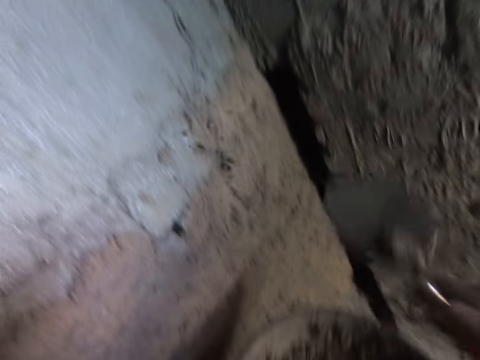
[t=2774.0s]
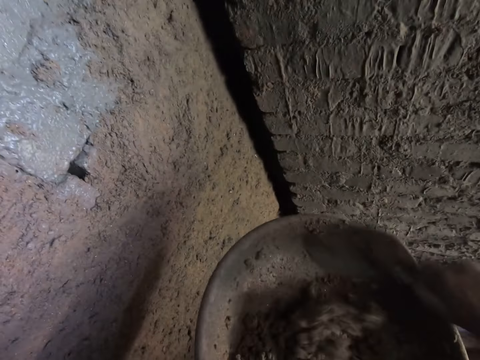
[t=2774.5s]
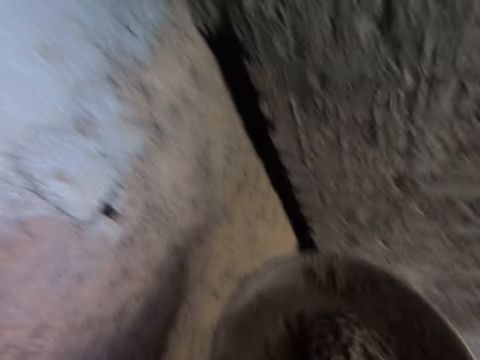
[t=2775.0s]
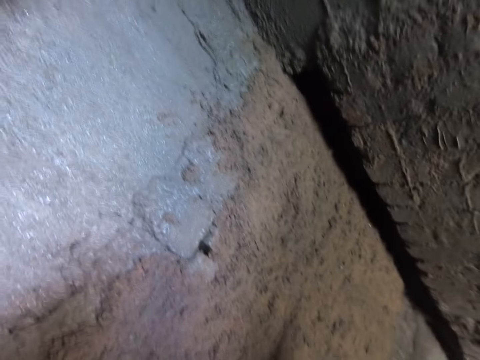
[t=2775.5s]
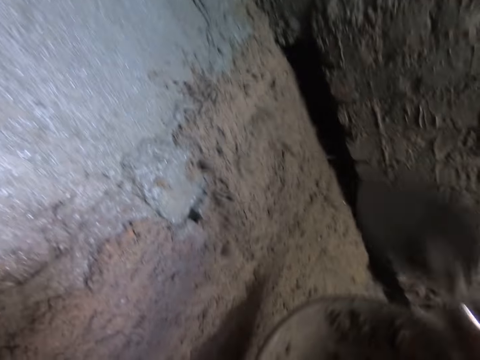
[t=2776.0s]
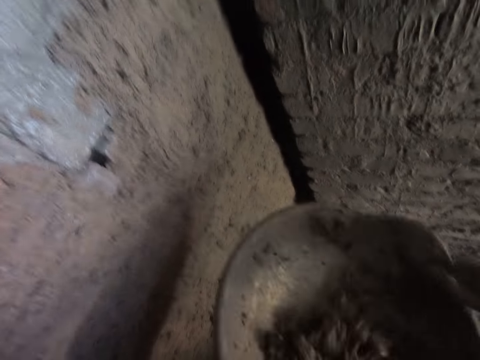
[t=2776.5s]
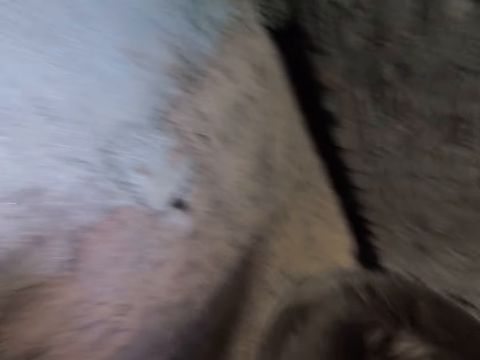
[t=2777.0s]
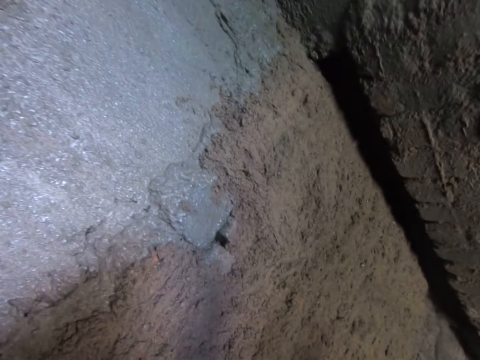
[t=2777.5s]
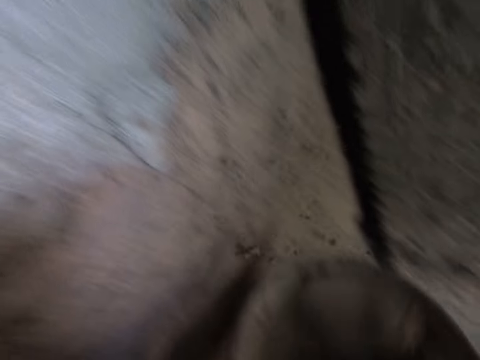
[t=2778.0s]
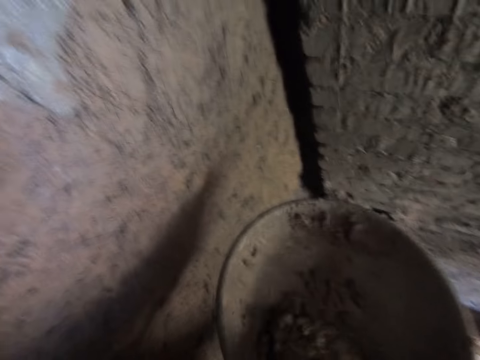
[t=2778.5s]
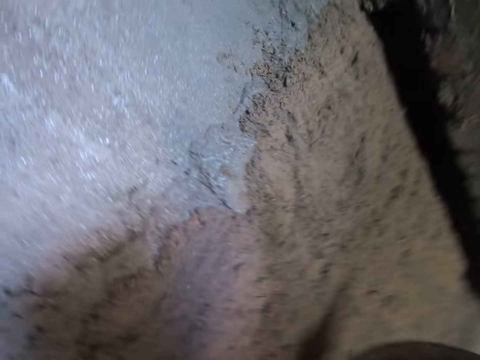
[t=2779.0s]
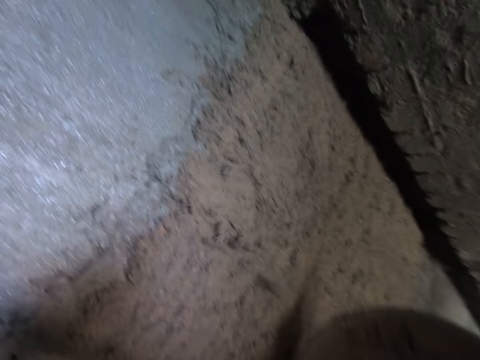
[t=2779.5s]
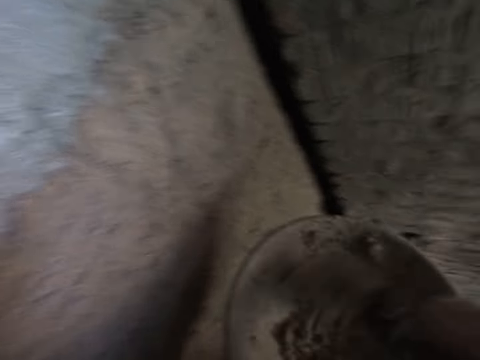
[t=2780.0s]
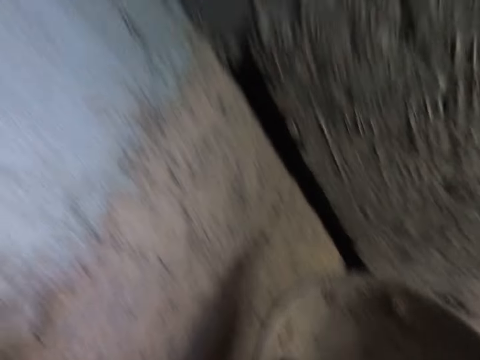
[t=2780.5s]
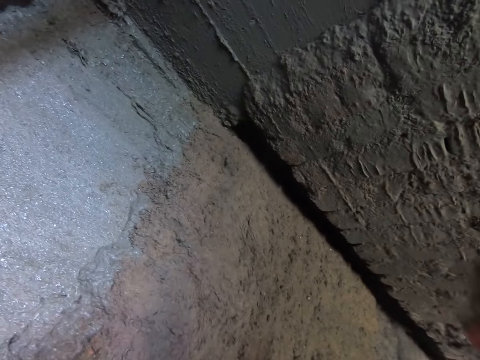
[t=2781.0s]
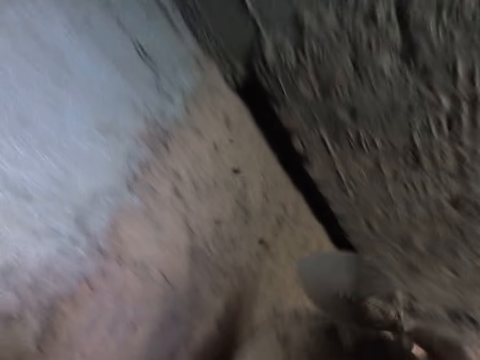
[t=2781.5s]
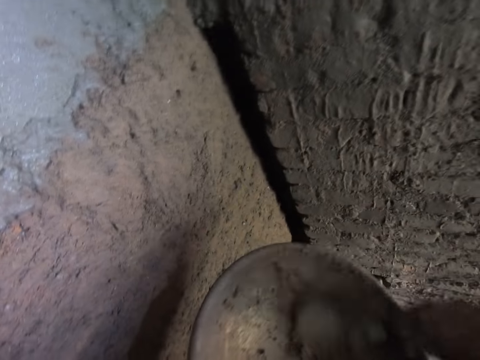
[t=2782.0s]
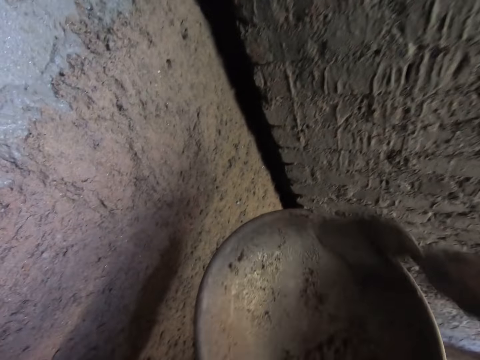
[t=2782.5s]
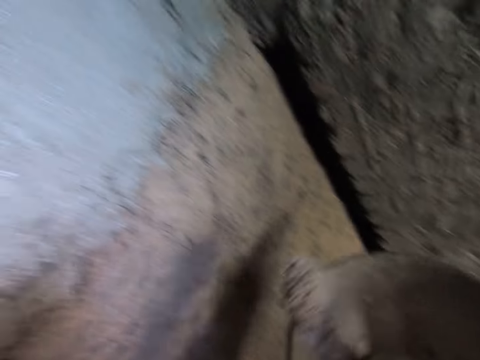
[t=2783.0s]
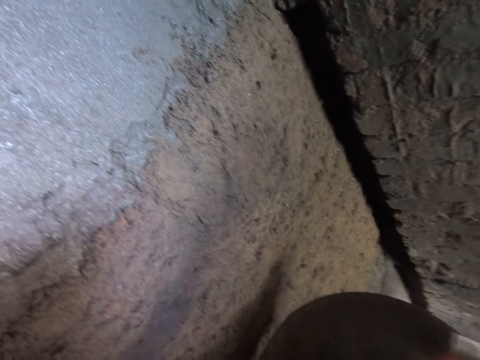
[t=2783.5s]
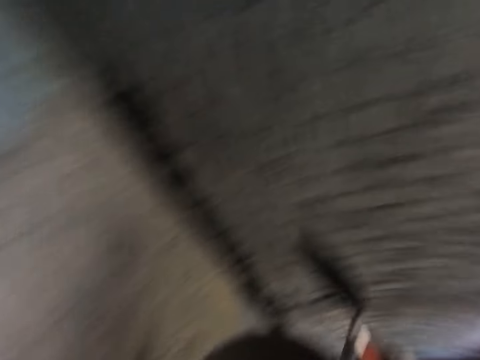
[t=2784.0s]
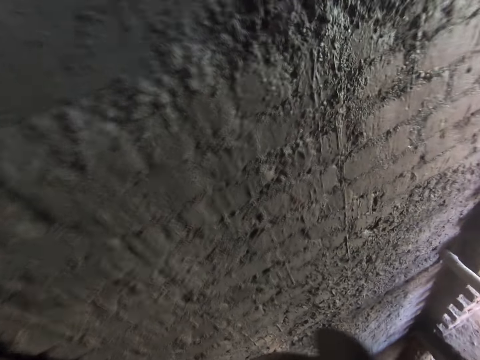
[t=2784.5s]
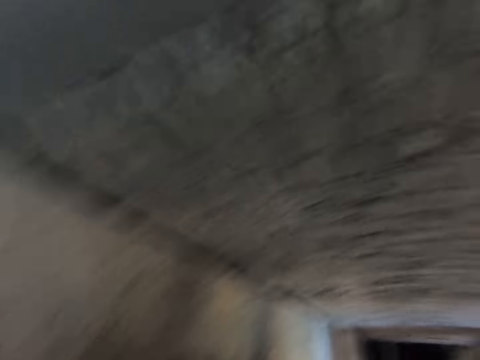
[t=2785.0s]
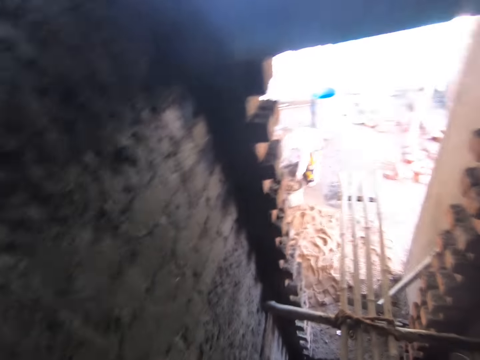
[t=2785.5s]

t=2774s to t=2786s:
The camera wearer pastes the cement mix on the wall with the gauging trowel in his right hand. He packs the cement mix from the bowl with the gauging trowel in his right hand. He pastes the cement mix on the wall with the gauging trowel in his right hand. He packs the cement mix from the bowl with the gauging trowel in his right hand. He pastes the cement mix on the wall with the gauging trowel in his right hand. He packs the cement mix from the bowl with the gauging trowel in his right hand. He pastes the cement mix on the wall with the gauging trowel in his right hand. He packs the cement mix from the bowl with the gauging trowel in his right hand. He pastes the cement mix on the wall with the gauging trowel in his right hand. He packs the cement mix from the bowl with the gauging trowel in his right hand. He pastes the cement mix on the wall with the gauging trowel in his right hand.

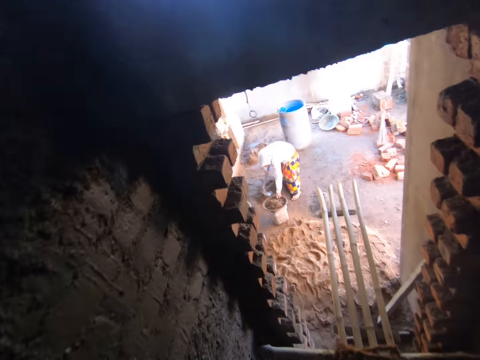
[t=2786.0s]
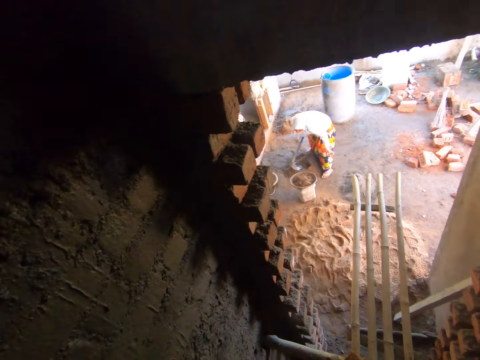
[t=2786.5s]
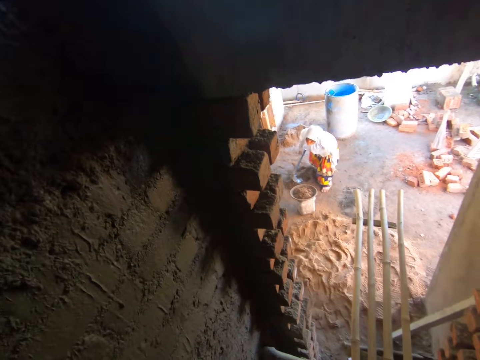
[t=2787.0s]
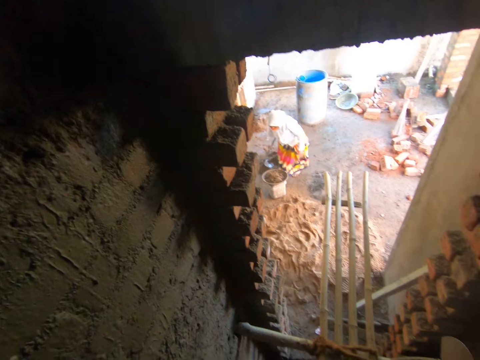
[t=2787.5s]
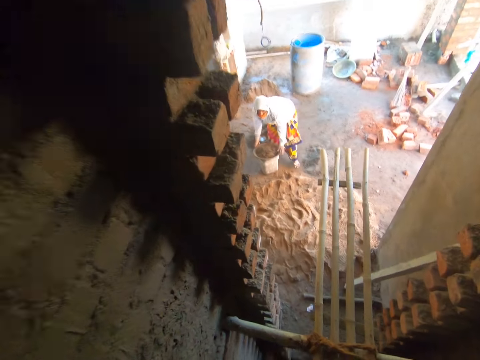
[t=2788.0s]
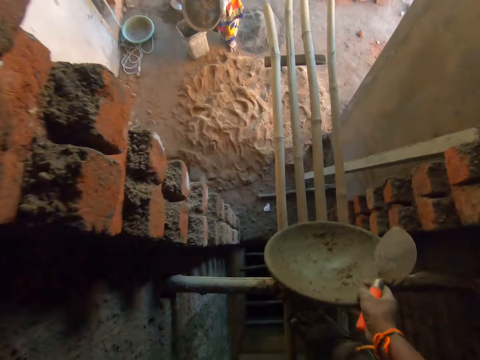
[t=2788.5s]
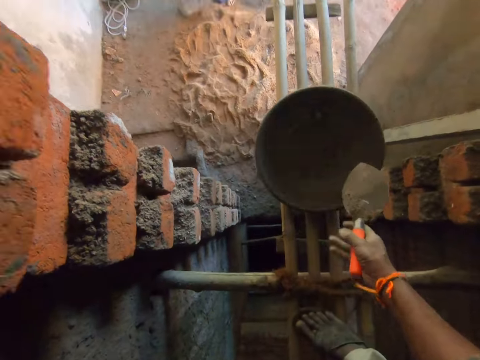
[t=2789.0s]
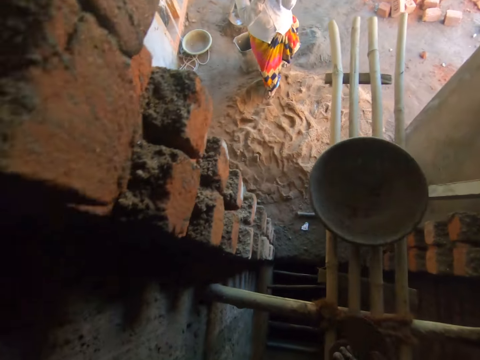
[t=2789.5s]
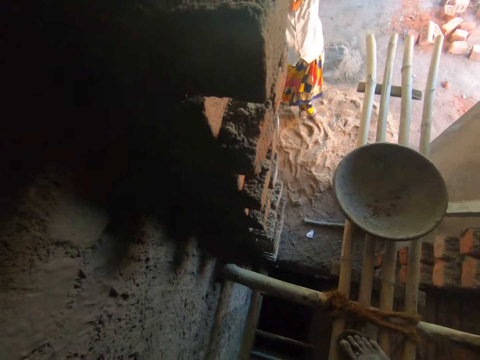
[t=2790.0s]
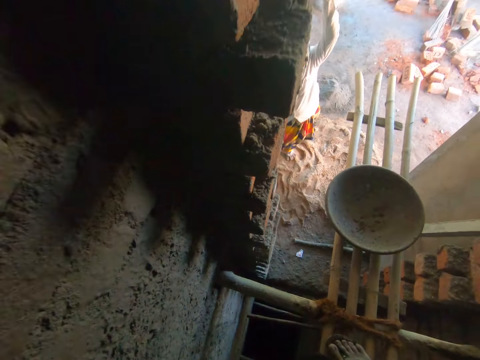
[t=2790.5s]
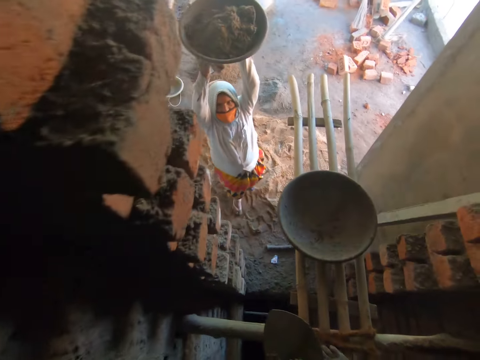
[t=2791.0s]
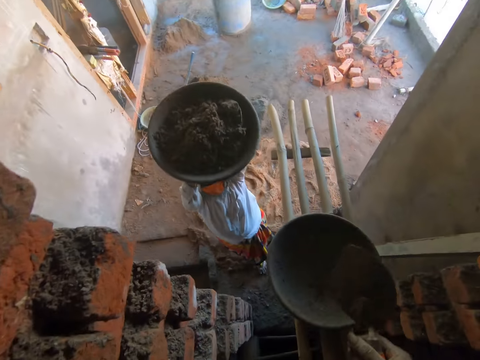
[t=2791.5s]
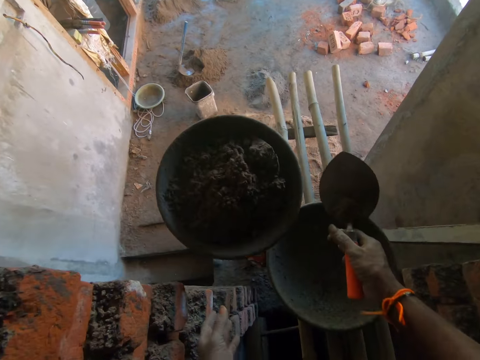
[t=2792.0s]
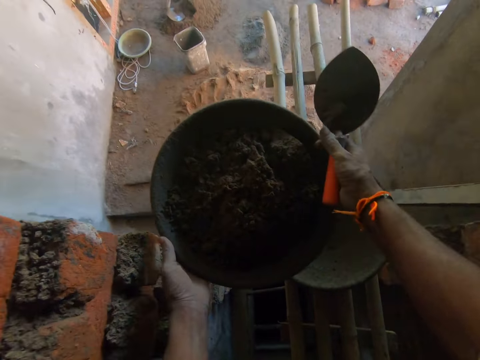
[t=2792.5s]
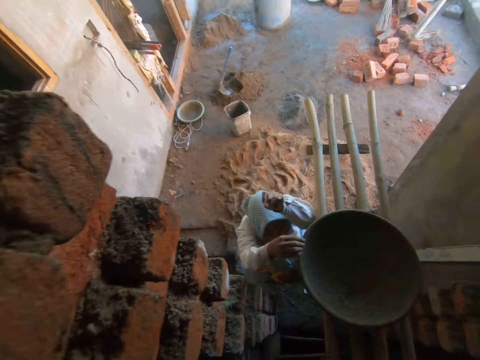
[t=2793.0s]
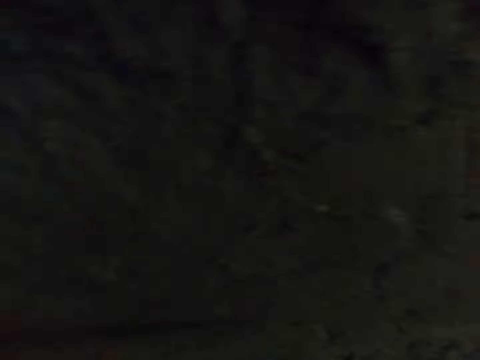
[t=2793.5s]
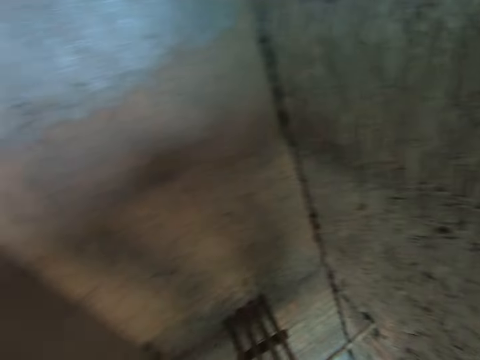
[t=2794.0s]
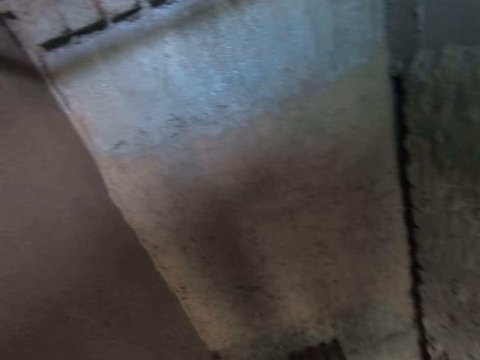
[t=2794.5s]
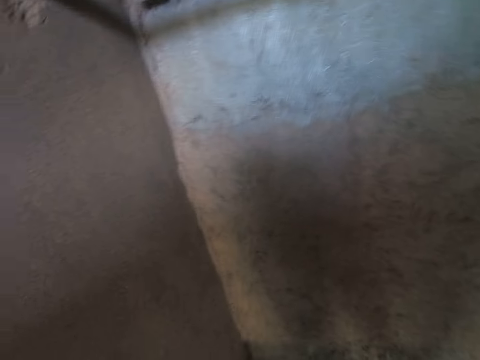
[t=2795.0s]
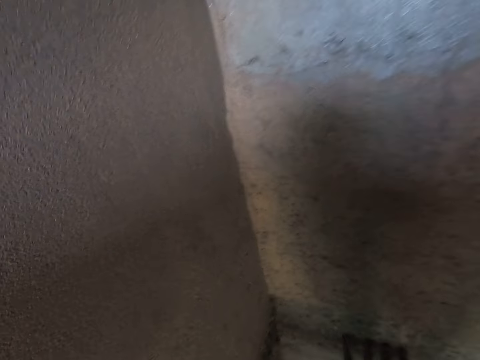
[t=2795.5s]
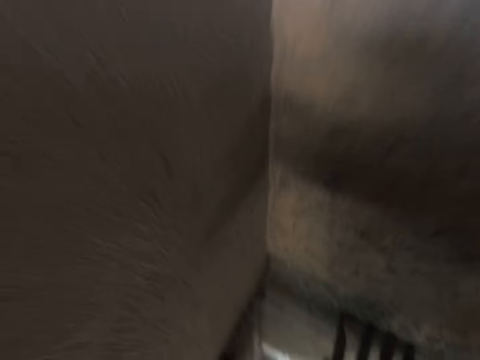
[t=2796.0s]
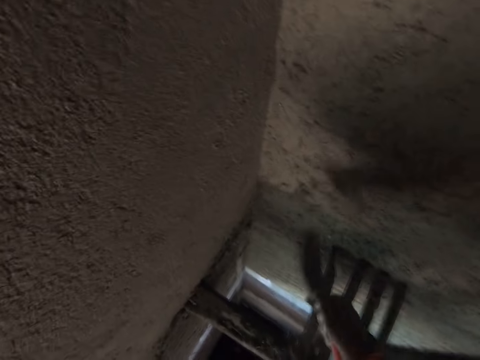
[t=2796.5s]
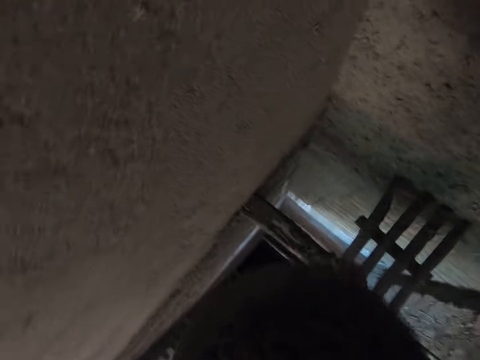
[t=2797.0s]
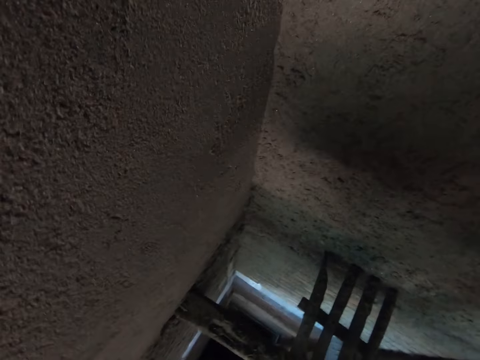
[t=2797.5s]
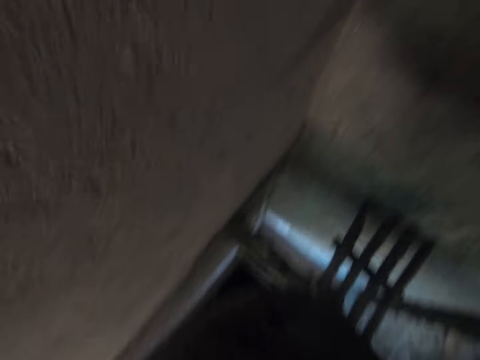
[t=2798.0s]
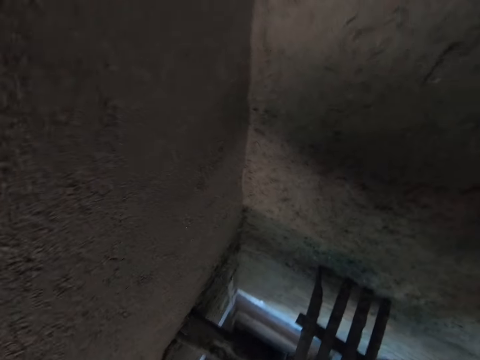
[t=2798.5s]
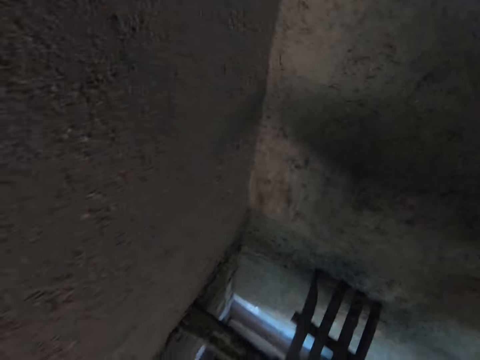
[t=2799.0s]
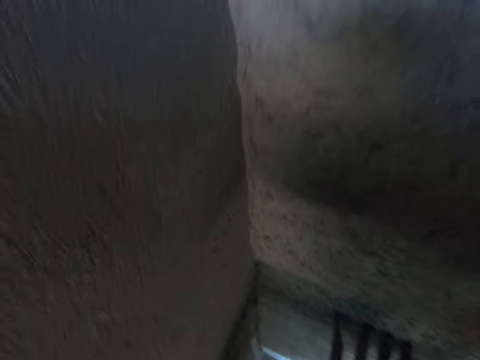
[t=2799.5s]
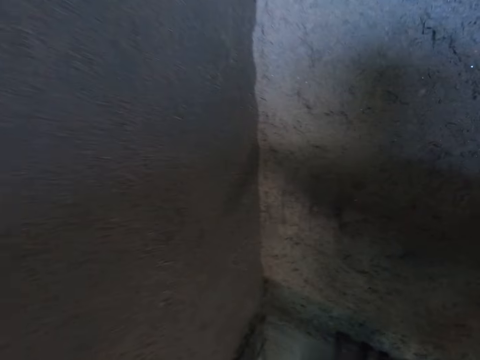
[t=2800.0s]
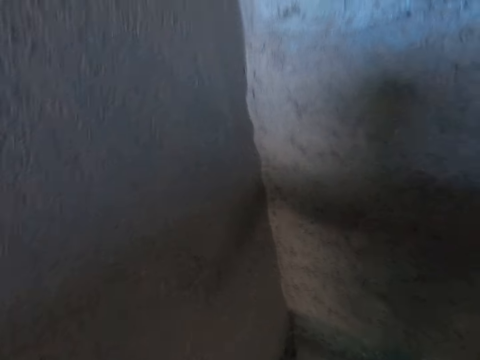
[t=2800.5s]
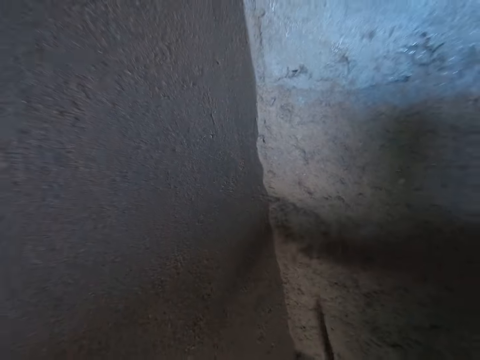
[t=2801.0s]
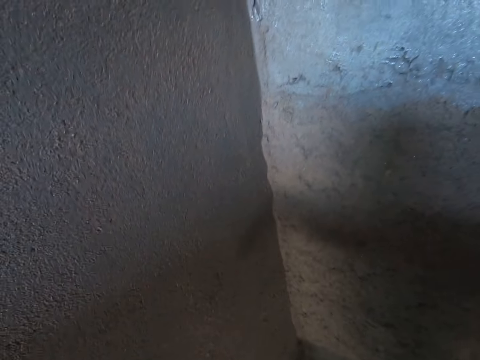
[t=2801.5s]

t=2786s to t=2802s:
The camera wearer interacts with a woman. The woman picks up a bowl from a bucket on the ground with her hands. The camera wearer drops the bowl on the construction bamboo with his right hand. The woman raises the bowl in her hands upwards. The camera wearer collects the bowl from the woman with his hands. He pastes the cement mix on the wall with the gauging trowel in his right hand. He packs the cement mix from the bowl with the gauging trowel in his right hand. He pastes the cement mix on the wall with the gauging trowel in his right hand. He packs the cement mix from the bowl with the gauging trowel in his right hand. He pastes the cement mix on the wall with the gauging trowel in his right hand. He pastes the cement mix on the wall again.
